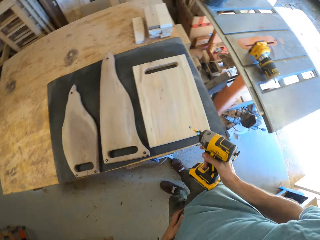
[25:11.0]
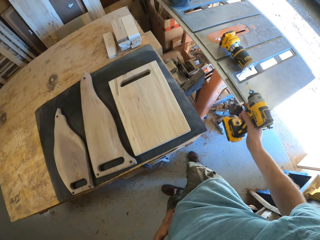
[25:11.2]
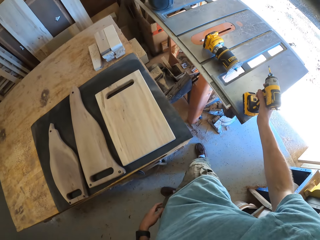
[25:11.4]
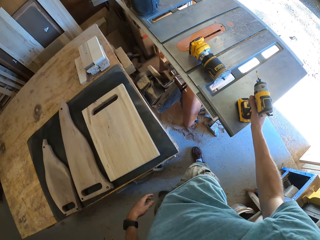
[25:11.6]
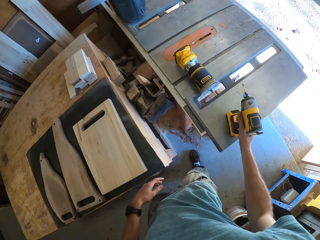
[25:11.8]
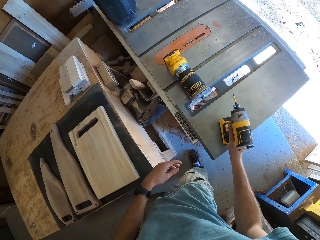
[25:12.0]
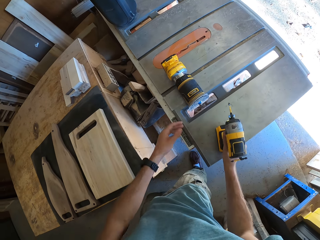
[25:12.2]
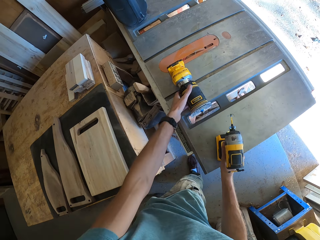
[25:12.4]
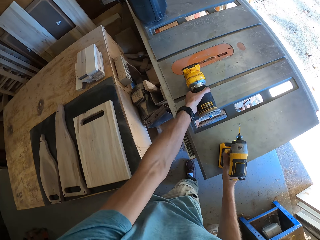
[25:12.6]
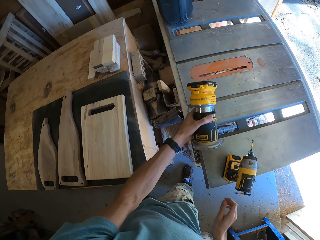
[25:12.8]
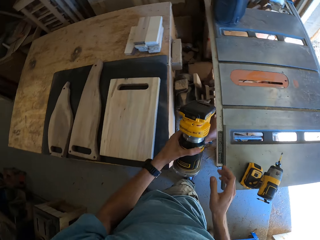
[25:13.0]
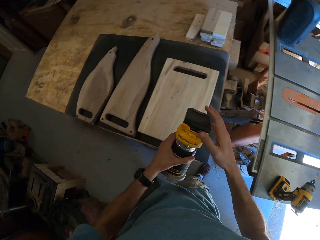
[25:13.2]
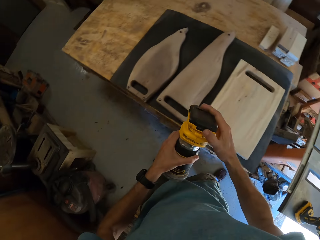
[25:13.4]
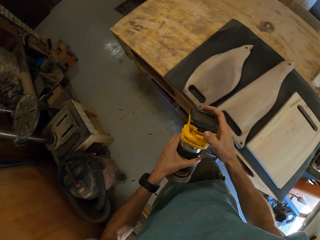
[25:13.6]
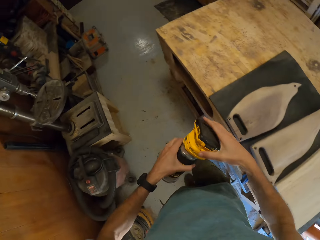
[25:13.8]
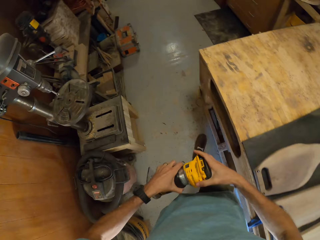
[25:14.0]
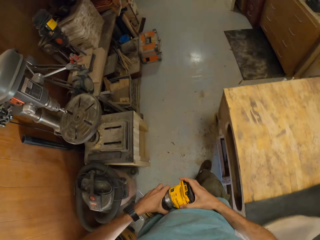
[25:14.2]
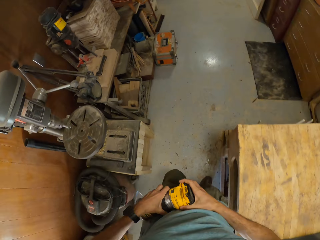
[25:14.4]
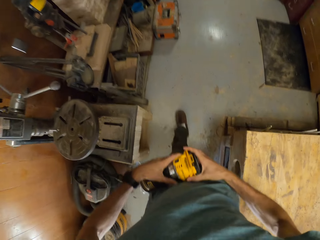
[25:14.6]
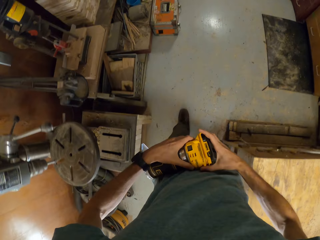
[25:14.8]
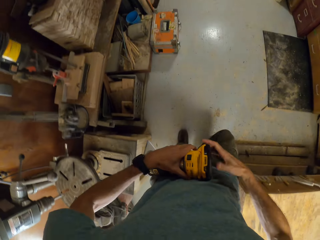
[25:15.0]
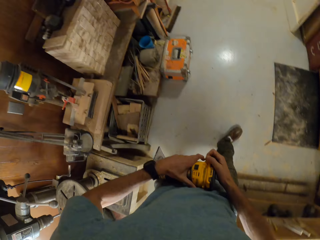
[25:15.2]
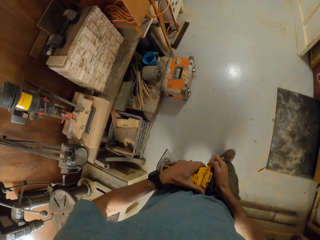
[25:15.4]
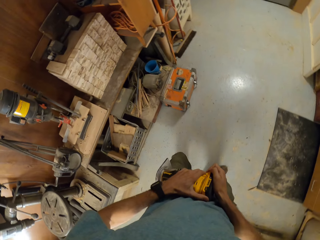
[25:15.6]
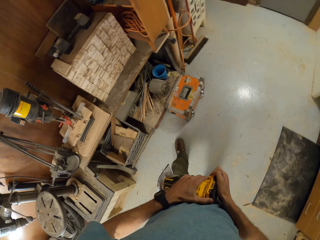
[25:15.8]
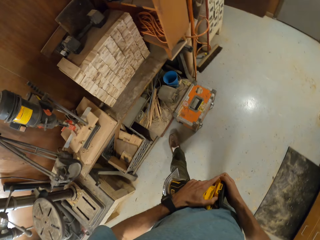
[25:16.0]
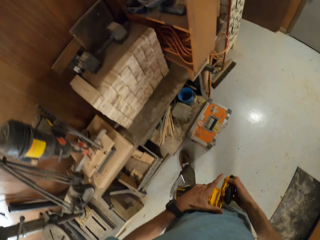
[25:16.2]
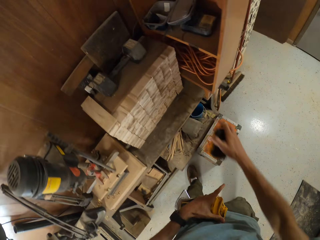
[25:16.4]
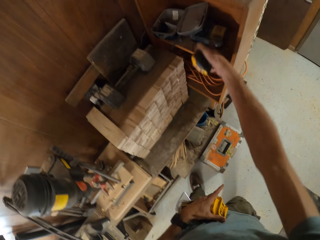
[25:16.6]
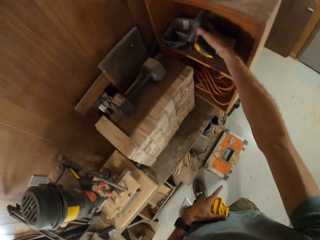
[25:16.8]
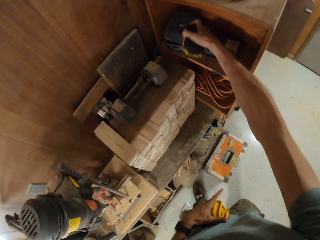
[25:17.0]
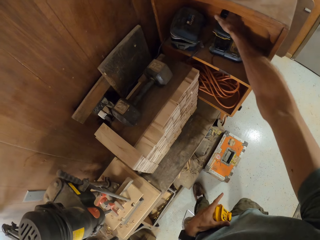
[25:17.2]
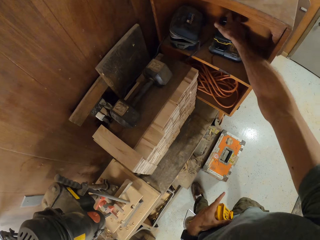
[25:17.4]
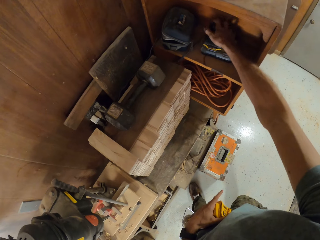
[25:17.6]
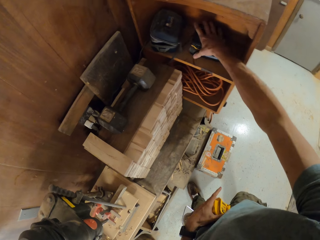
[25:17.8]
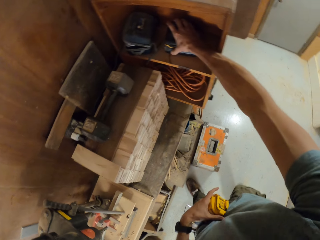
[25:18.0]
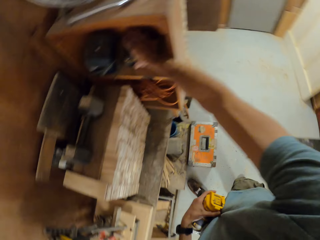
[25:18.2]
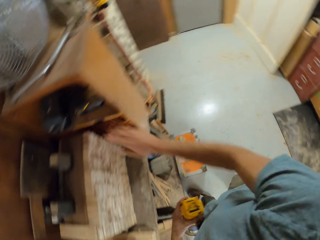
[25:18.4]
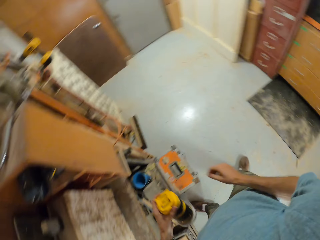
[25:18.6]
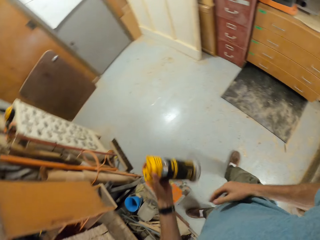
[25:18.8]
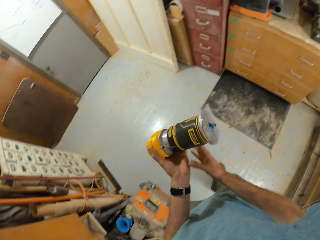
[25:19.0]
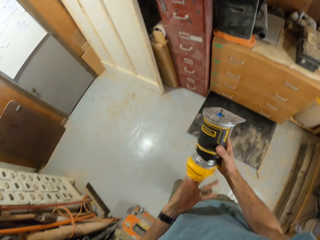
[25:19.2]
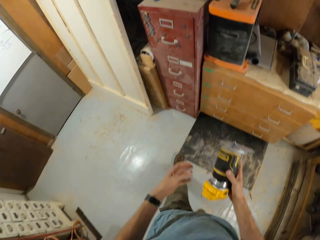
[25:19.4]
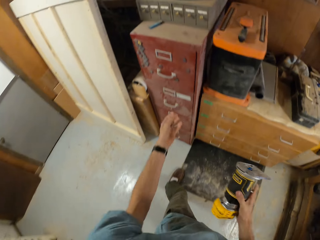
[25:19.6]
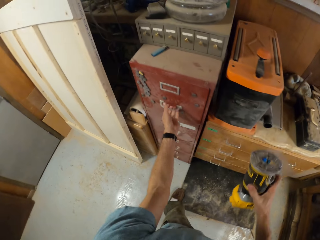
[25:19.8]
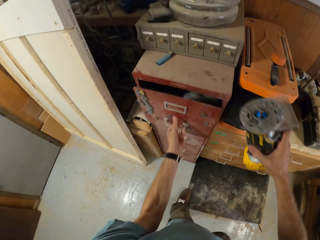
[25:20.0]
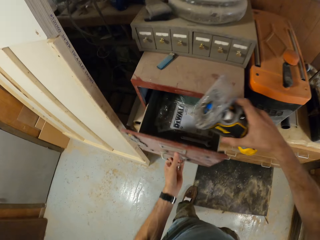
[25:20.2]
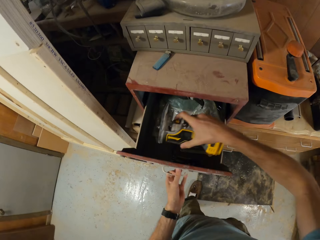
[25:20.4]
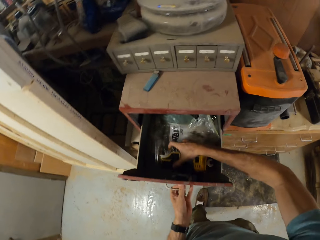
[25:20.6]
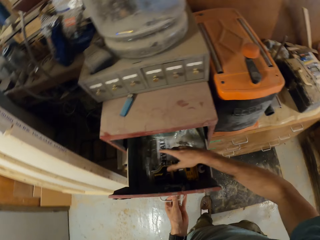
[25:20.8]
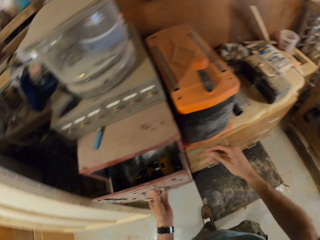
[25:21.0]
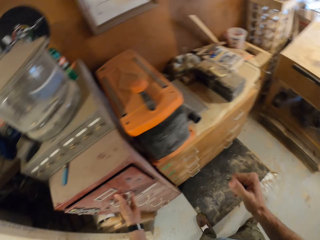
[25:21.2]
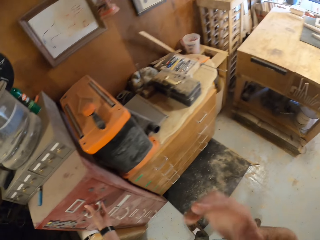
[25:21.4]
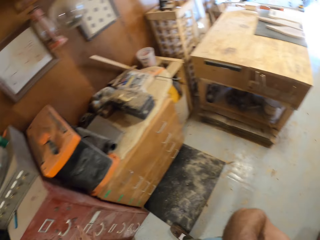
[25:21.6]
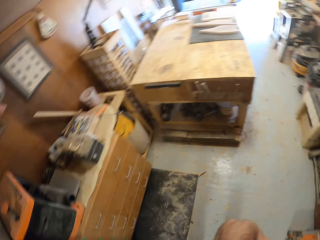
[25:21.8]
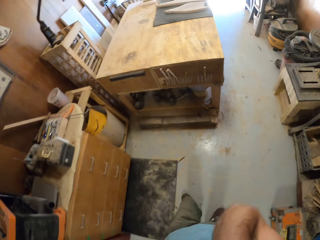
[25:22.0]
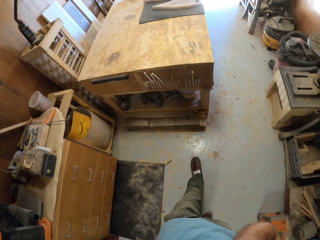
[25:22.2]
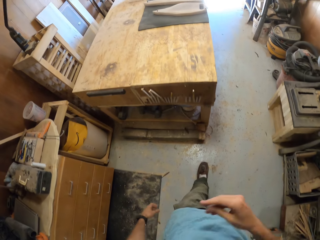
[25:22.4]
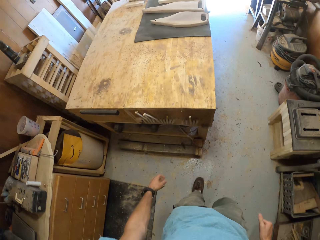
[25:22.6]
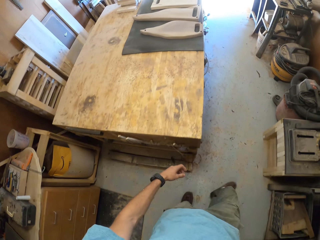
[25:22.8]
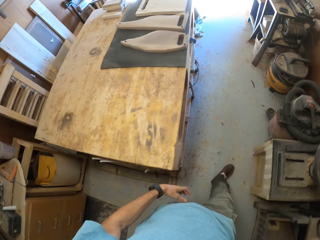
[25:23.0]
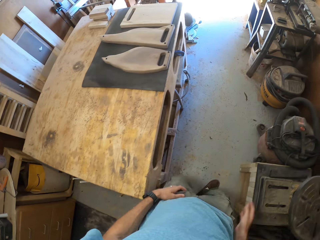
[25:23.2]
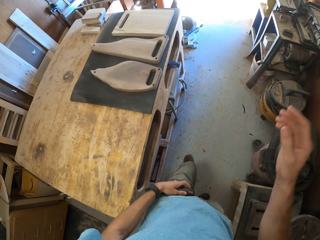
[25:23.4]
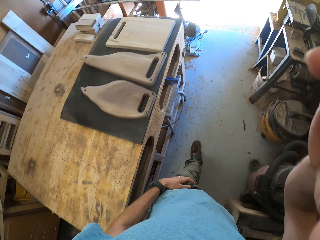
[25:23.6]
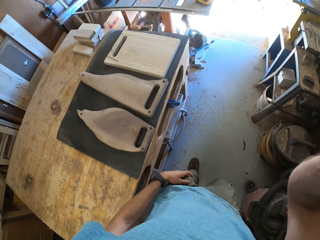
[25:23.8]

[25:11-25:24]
The camera wearer drops the hand drill or router on the table saw with his right hand. He grabs a compact router from the table saw with his left hand. He touches the compact router with his right hand. He removes the base of the compact router with his right hand. He drops the base of the compact router in a cabinet. He holds the compact router in the right hand. He transfers the compact router to his right hand. He opens a red drawer with his left hand. He drops the compact router into the red drawer with his right hand. He closes the red drawer with his left hand. He raises his right hand. He touches his face with his right hand. He lowers his right hand. He moves around.
